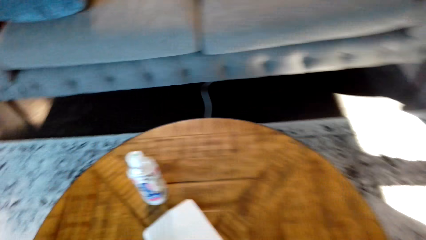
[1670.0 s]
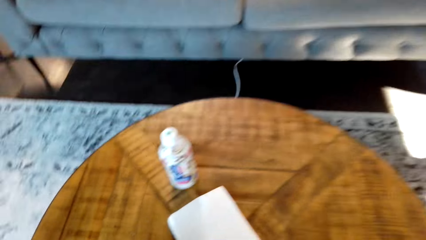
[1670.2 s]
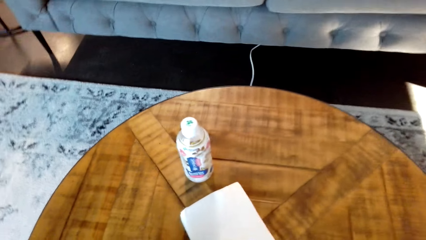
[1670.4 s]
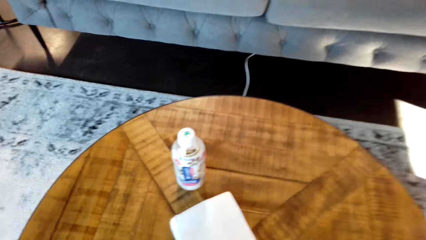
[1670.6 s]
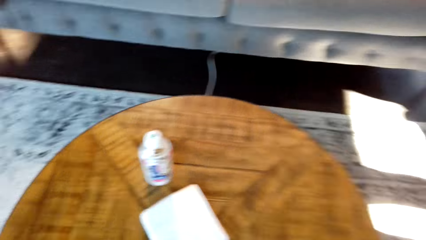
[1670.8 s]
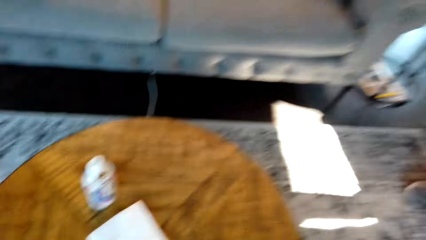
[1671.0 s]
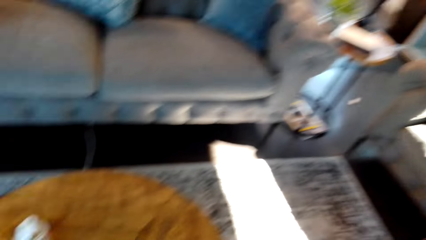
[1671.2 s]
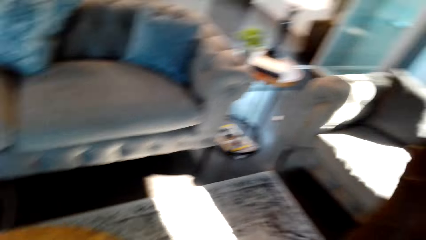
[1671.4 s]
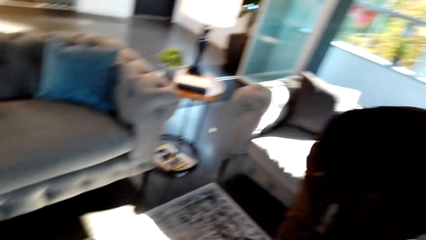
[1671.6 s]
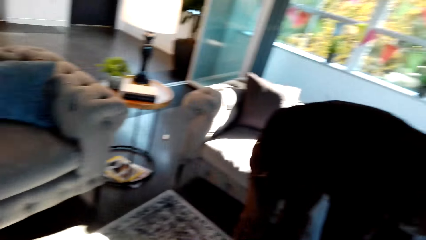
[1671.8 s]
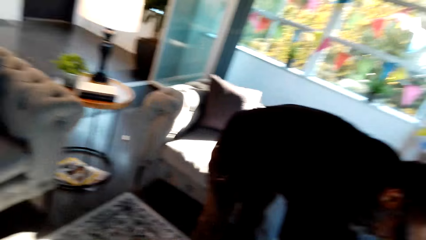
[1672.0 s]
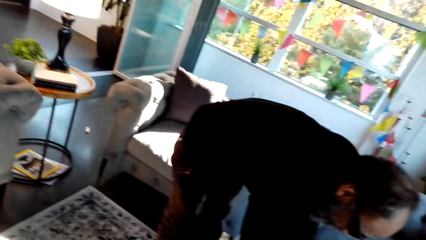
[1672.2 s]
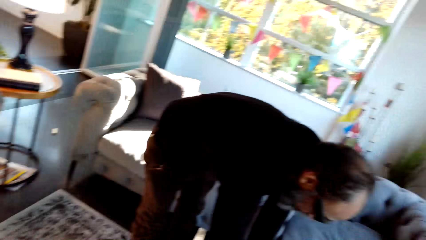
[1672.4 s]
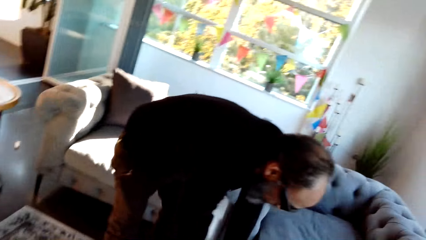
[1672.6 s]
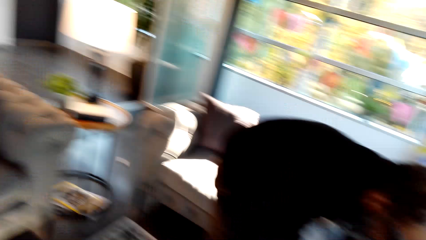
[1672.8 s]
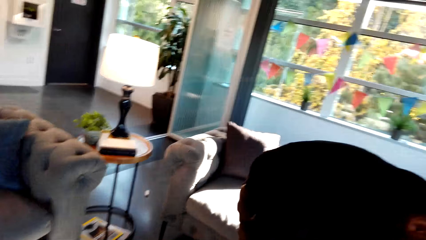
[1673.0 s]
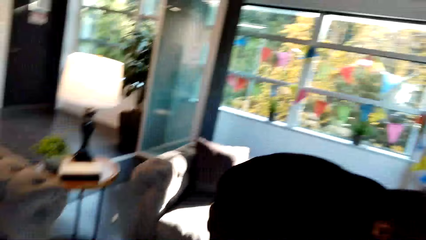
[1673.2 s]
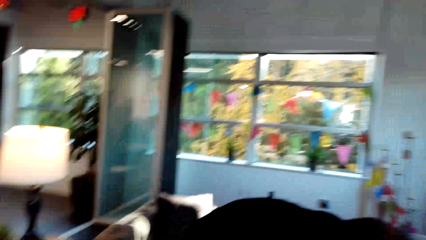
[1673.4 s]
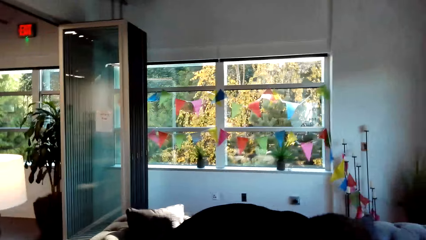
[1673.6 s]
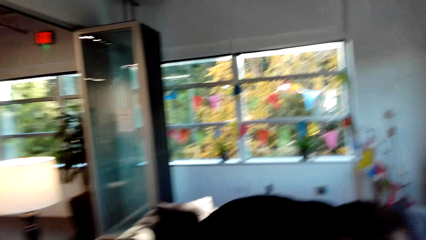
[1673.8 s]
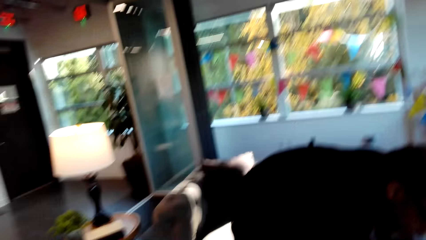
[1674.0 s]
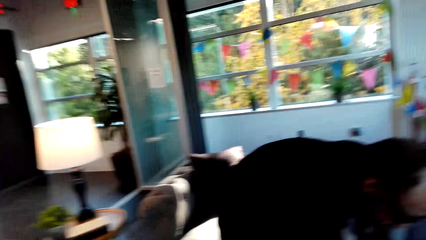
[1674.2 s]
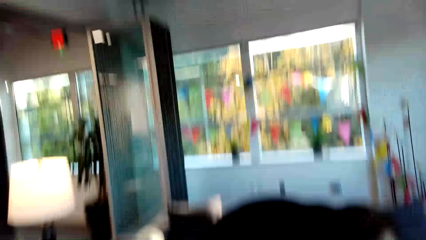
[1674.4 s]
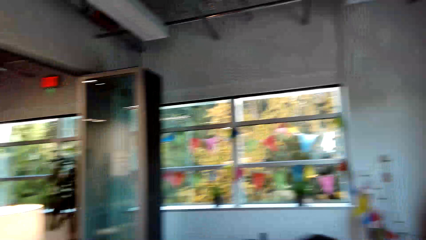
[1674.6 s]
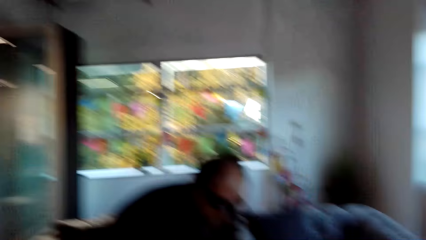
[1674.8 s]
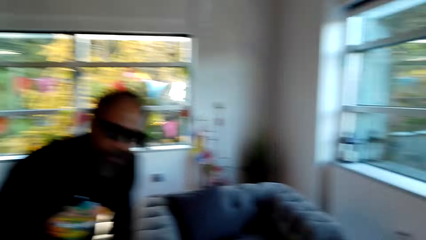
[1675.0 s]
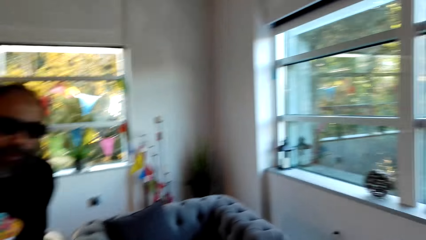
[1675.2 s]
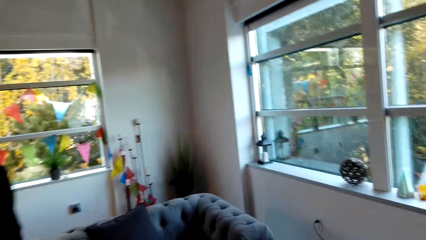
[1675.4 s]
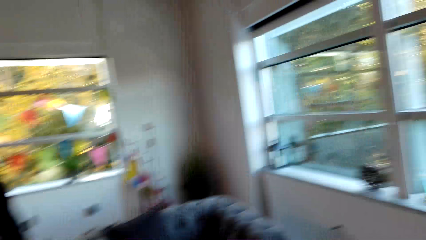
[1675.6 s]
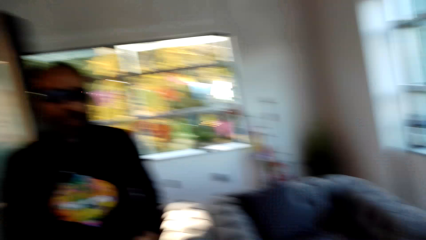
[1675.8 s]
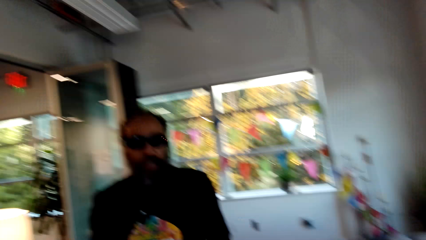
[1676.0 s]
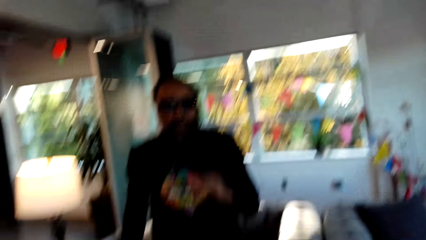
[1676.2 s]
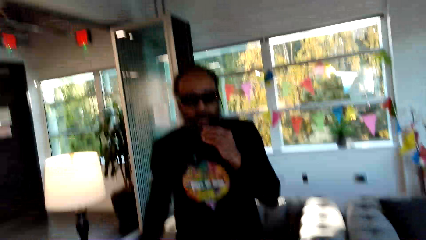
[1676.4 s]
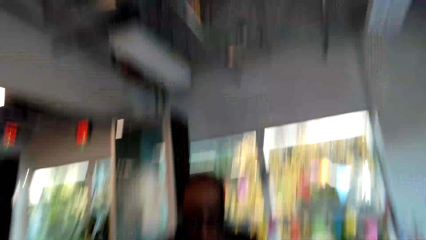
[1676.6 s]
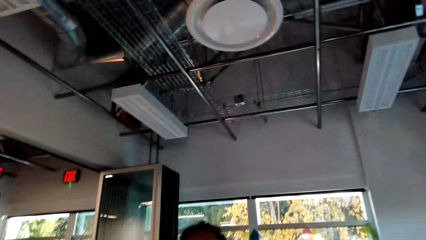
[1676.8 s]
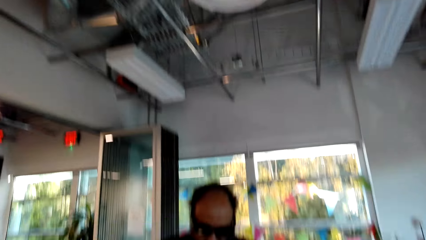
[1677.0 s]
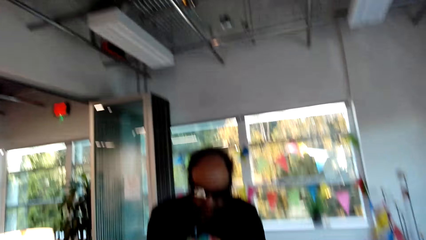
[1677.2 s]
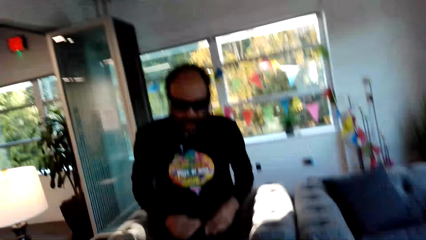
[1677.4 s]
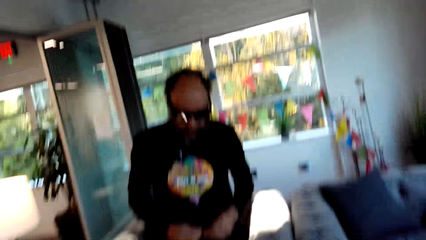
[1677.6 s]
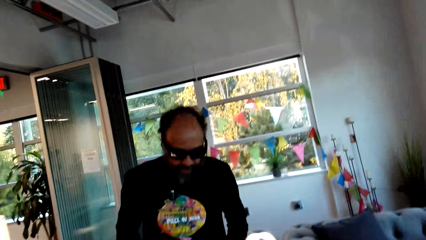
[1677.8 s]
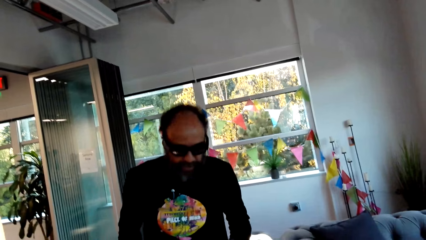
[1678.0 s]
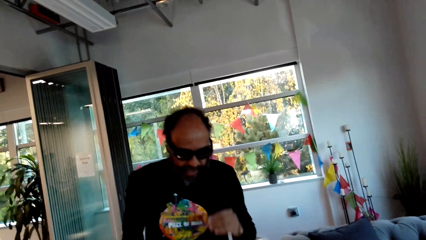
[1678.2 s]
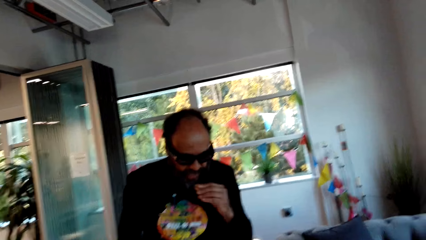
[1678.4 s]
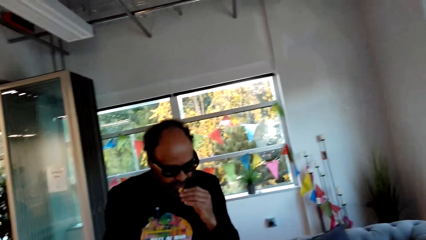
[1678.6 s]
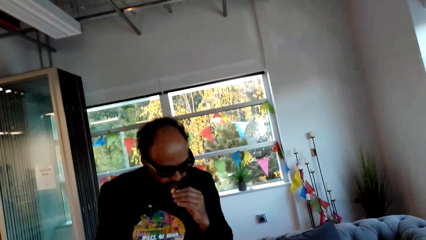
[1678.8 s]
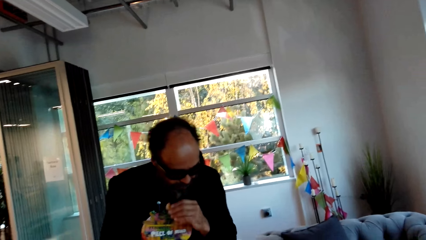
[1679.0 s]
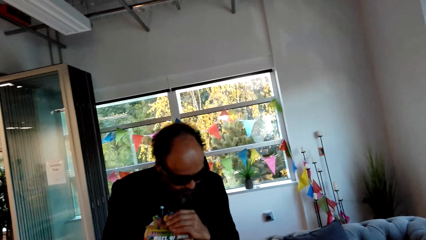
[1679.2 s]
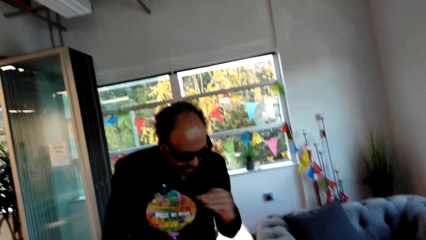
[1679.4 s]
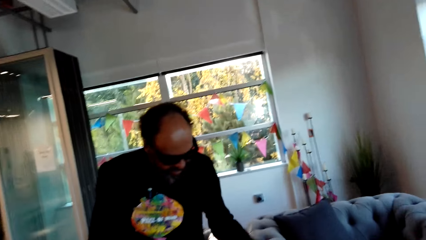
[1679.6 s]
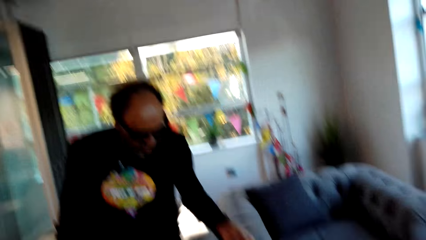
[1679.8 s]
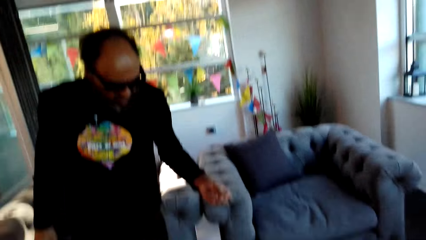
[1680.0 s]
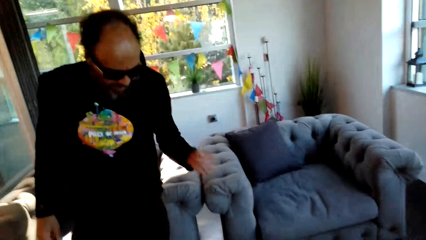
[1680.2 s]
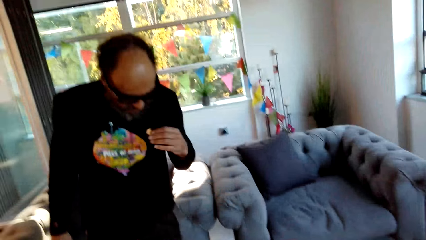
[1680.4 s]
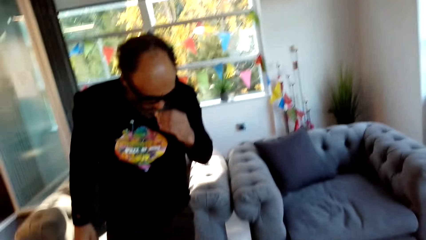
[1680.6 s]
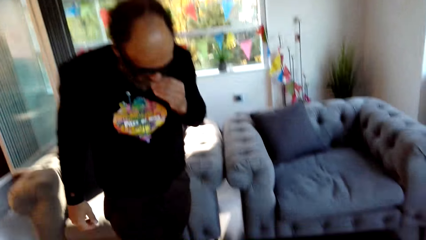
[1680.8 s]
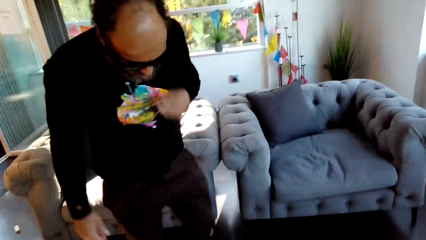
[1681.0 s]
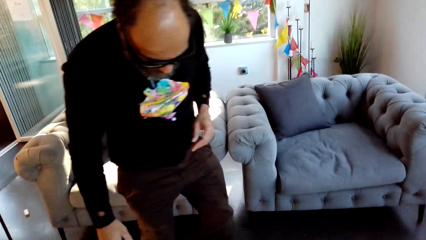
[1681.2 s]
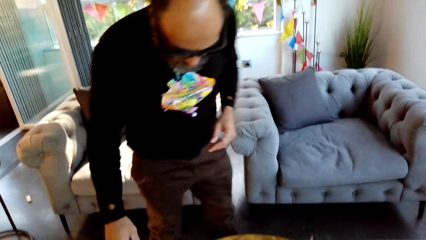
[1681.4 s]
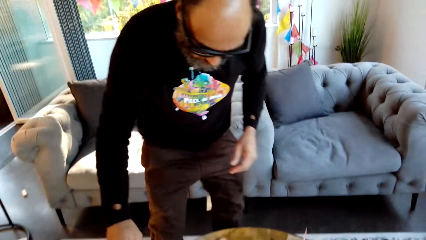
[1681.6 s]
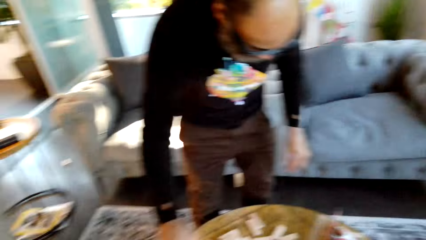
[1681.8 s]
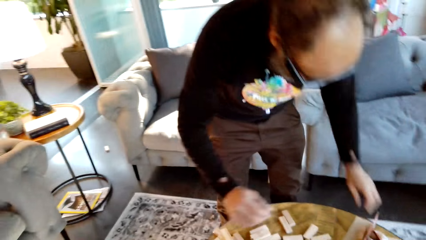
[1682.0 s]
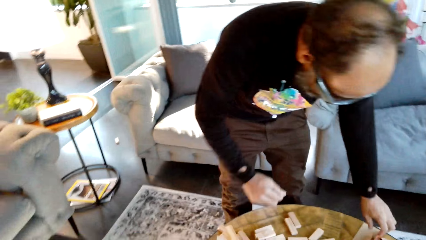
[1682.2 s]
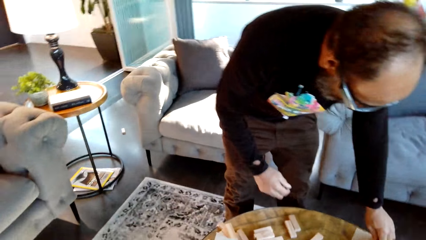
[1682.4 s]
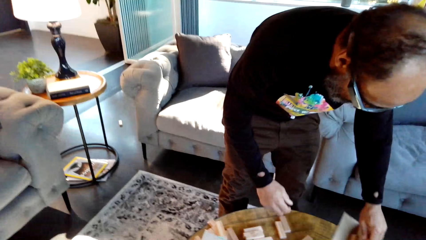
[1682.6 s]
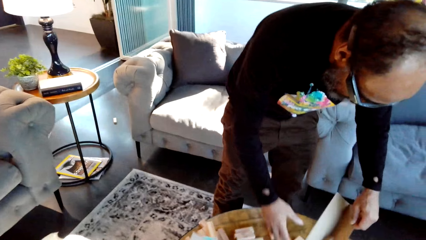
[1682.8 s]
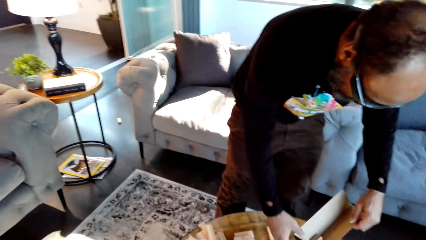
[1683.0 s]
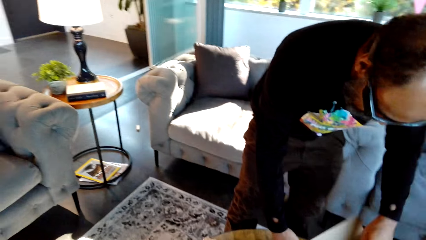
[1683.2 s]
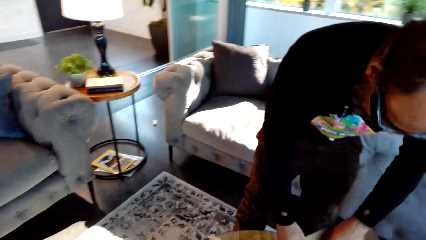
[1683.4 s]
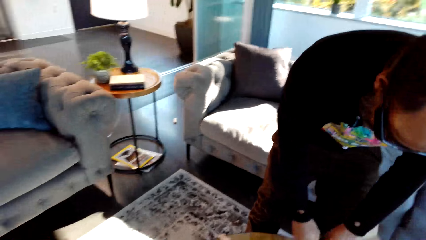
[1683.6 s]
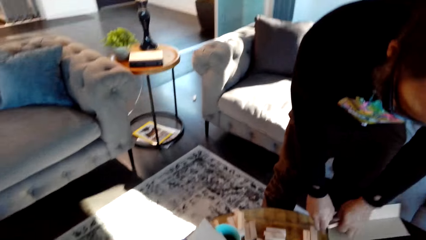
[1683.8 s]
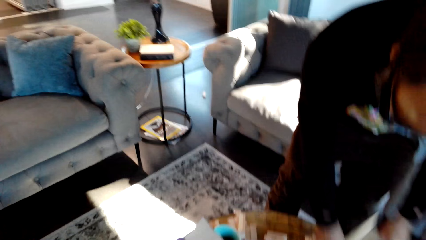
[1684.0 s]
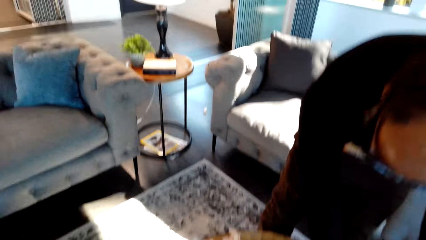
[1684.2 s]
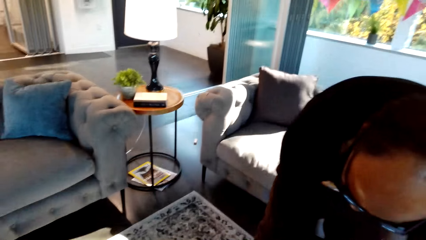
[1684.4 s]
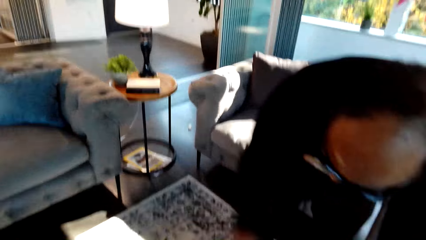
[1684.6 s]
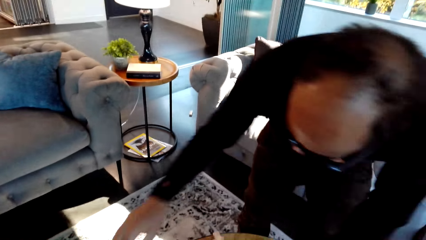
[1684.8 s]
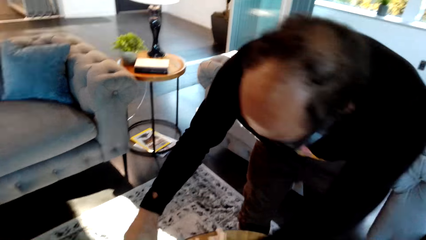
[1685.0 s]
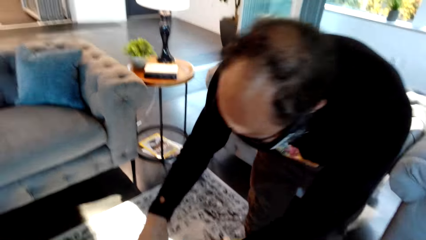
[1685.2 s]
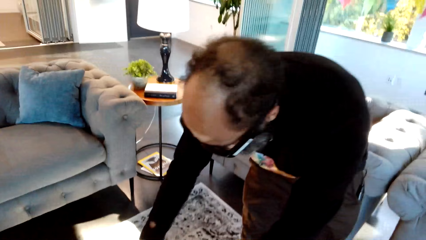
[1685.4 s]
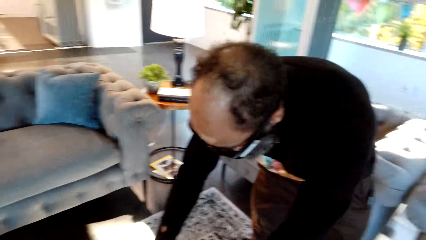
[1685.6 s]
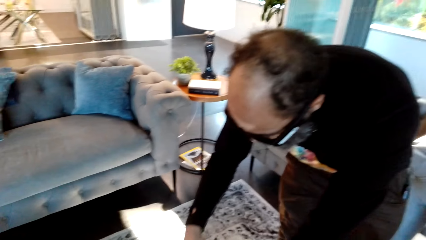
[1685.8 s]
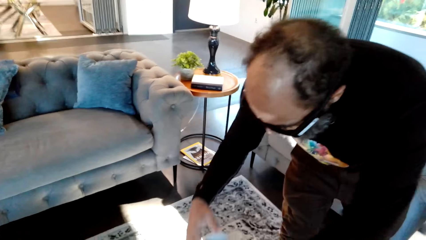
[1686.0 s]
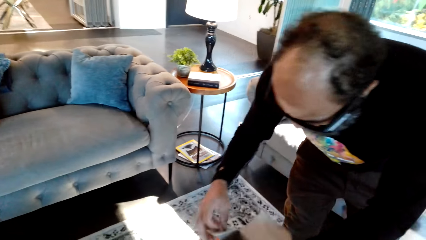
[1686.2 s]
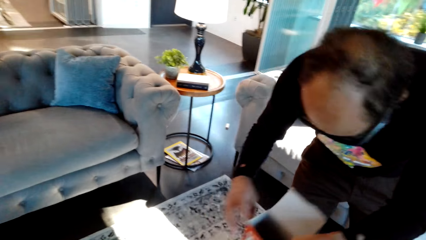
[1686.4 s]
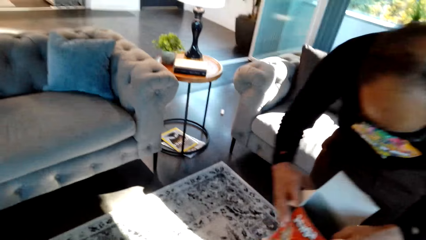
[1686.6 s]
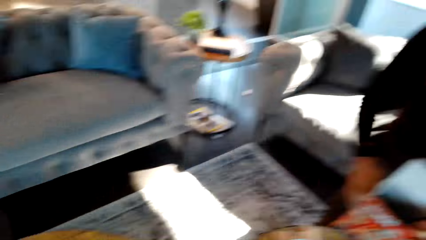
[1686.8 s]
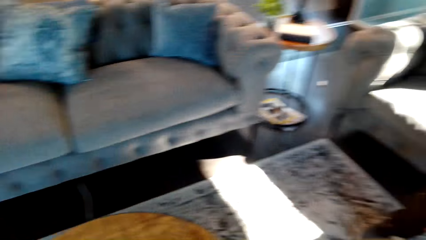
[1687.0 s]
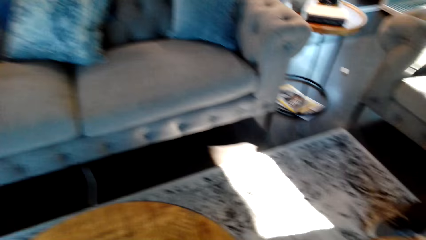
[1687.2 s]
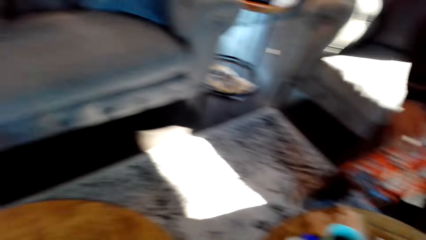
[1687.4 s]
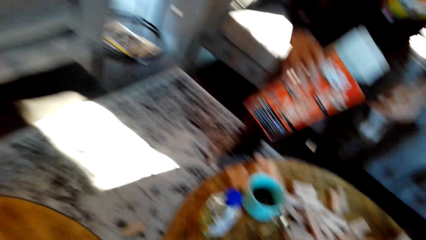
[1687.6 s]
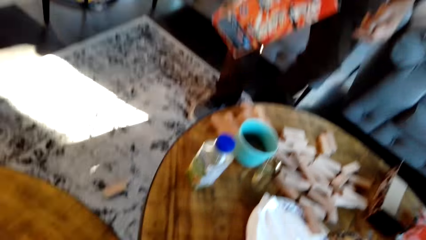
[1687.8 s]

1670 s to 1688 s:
The camera wearer places the jenga blocks on the table. They look at the table. They look at a man. The man stands beside the table. The camera wearer looks at the man. The man lifts his hand, puts down his hand, lifts his hand, eats the snack, puts down his hand and bends beside the table. The man holds the box, picks up the jenga box from the table and lifts the box.
